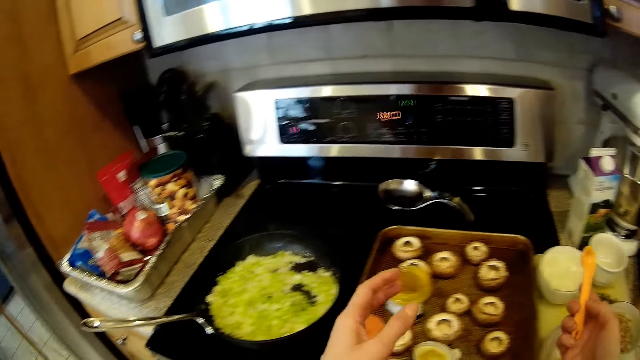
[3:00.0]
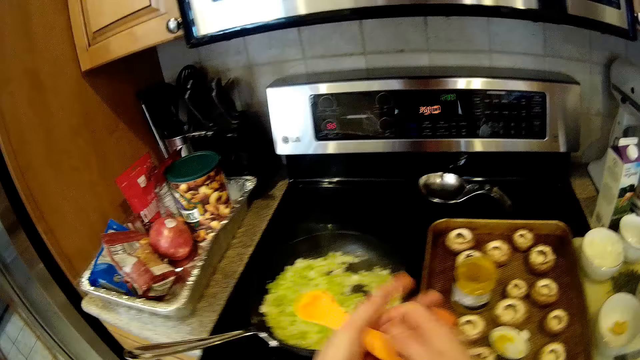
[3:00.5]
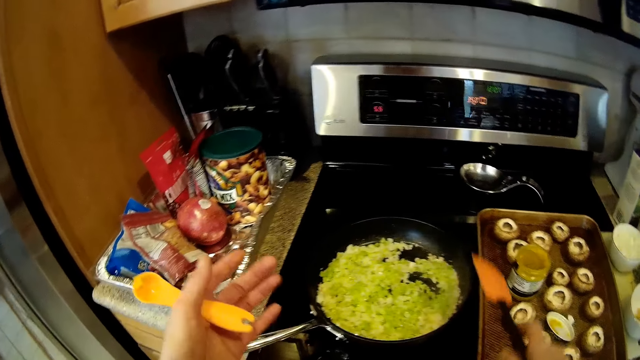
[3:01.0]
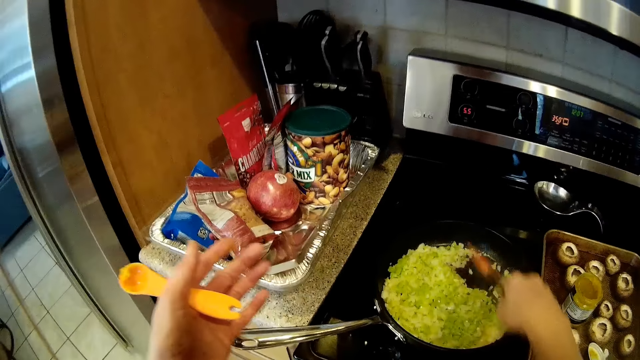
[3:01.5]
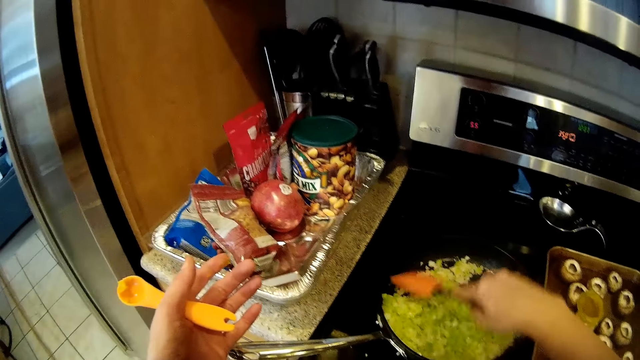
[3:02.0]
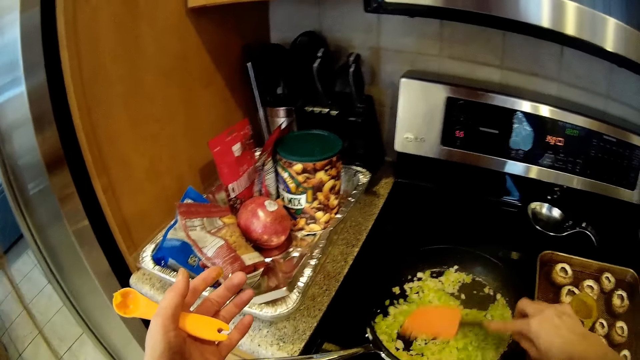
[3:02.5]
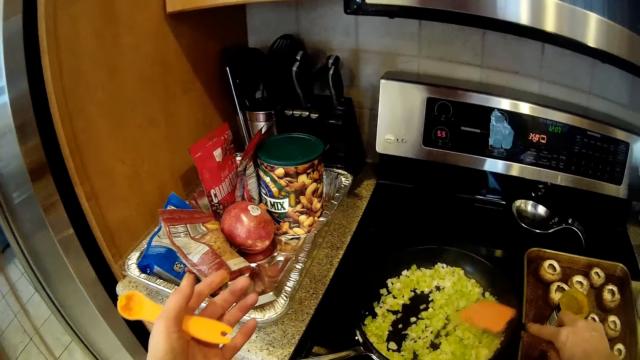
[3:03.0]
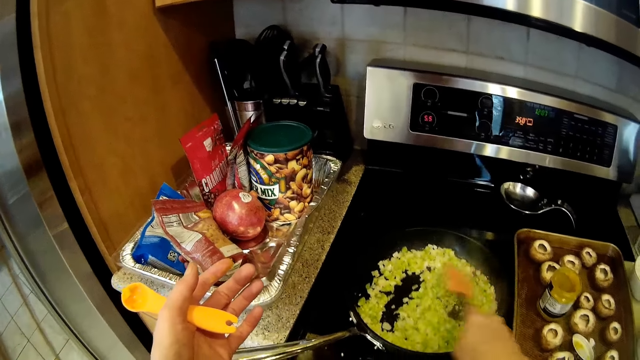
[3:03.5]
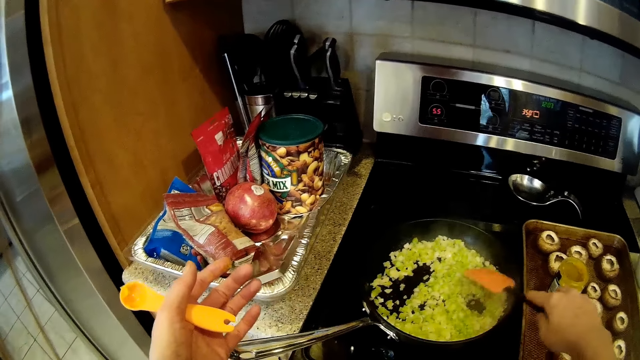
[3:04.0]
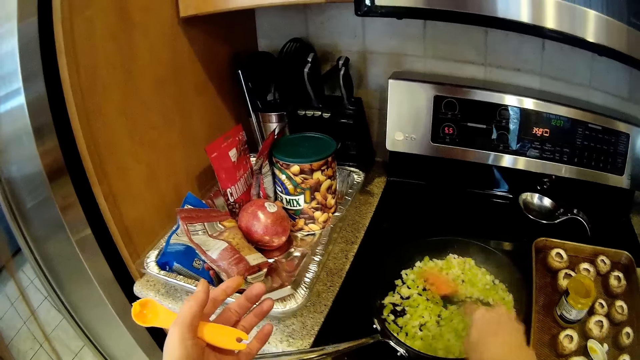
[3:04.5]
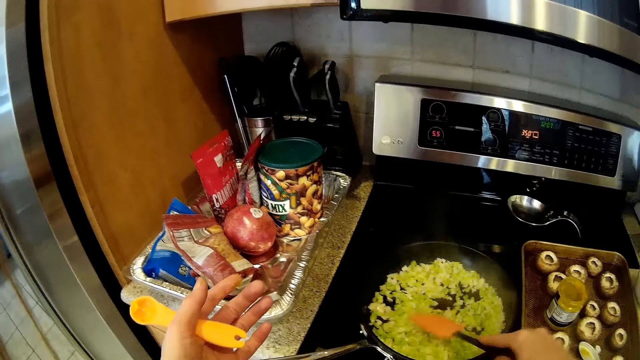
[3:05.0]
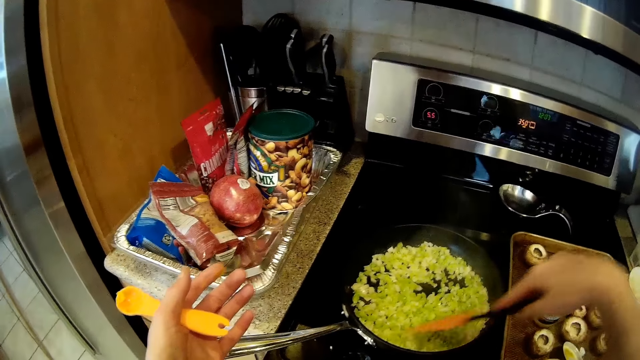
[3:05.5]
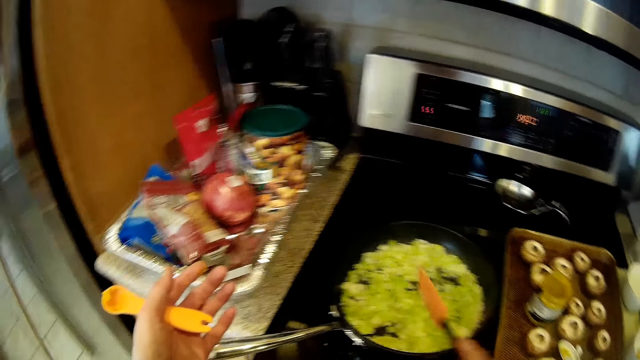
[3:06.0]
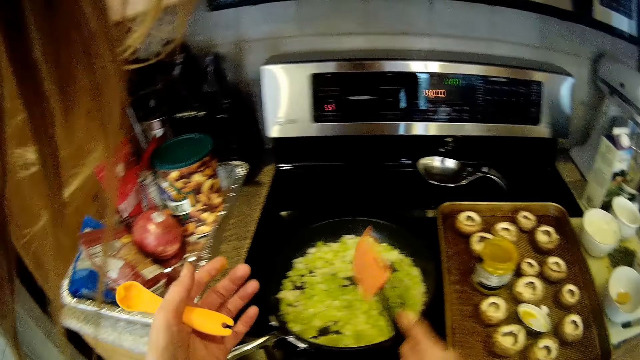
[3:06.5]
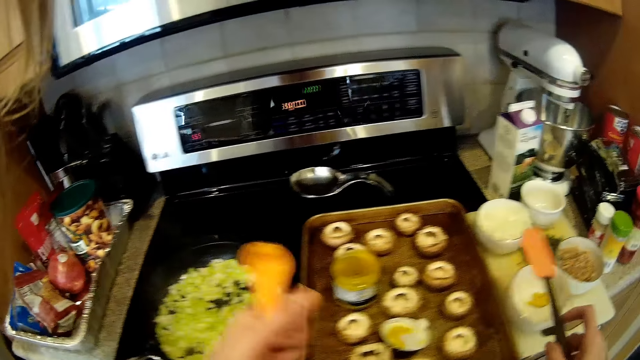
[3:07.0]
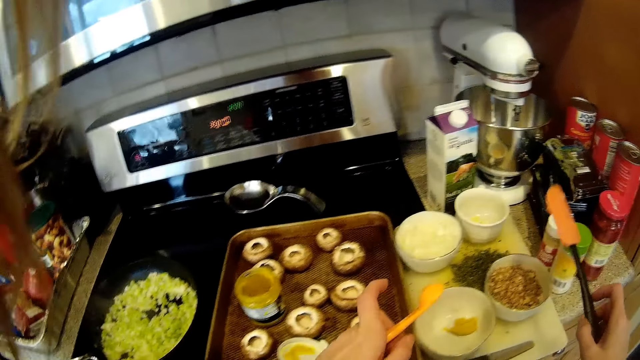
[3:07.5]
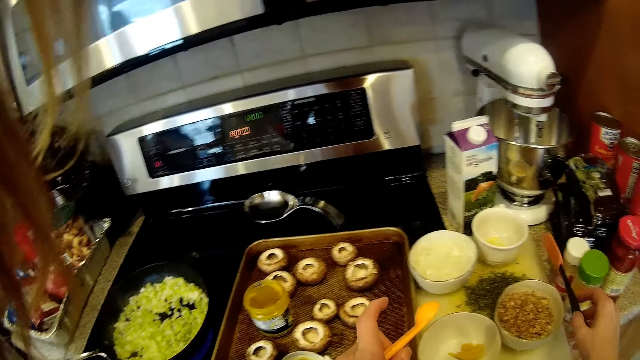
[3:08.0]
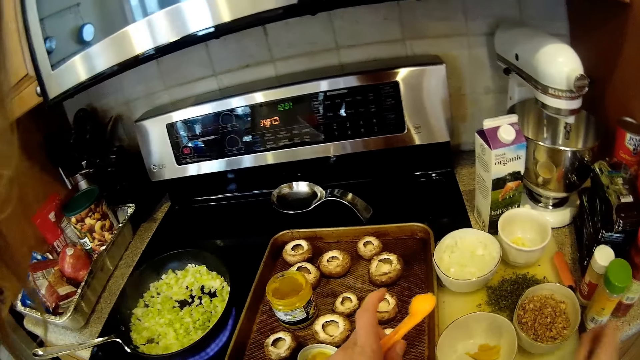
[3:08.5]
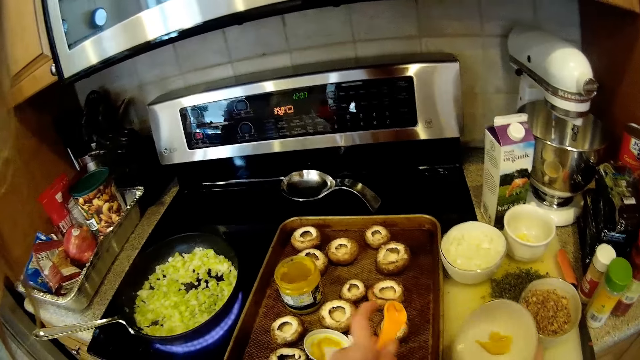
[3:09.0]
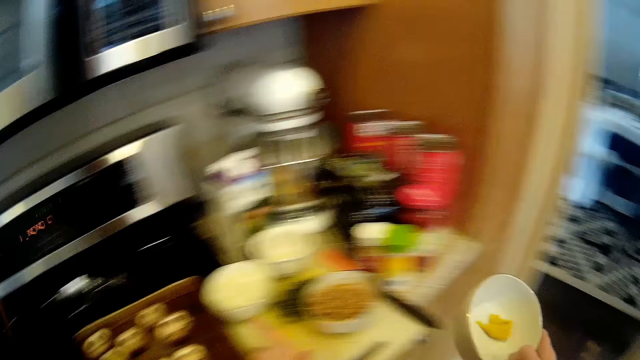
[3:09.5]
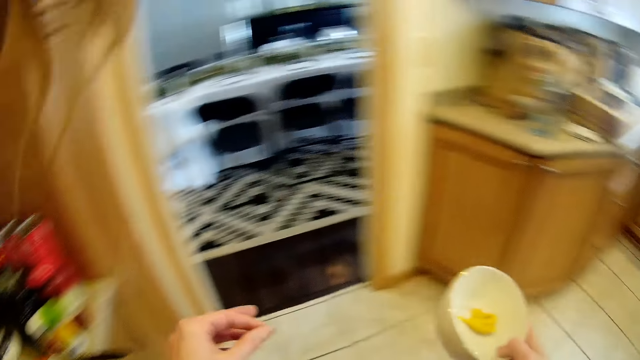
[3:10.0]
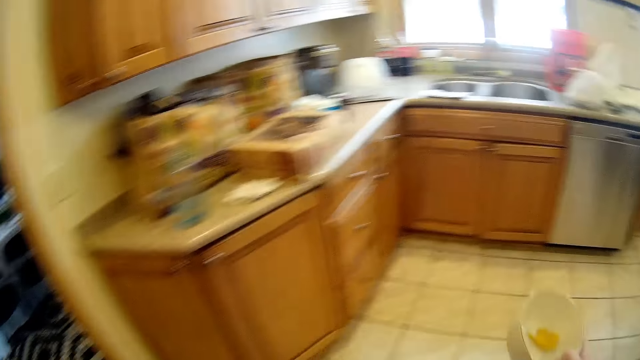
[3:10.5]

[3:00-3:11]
The camera wearer transfers the spoon from her right hand to her left hand. She picks up the spatula on a tray on the kitchen slab with her right hand. She stirs the food in the frying pan with the spatula in her right hand. She drops the spatula on the tray on the kitchen cabinet with her right hand. She carries the bowl of ingredients on the tray with her right hand and picks up the bowl.

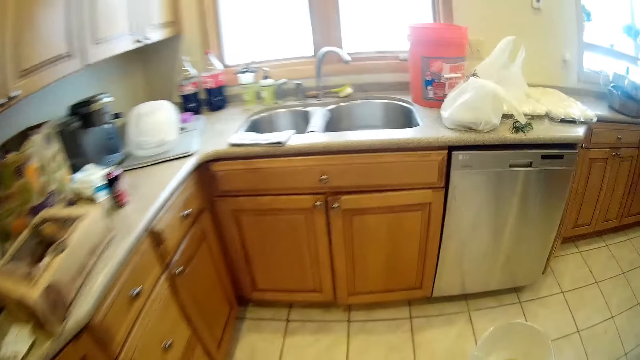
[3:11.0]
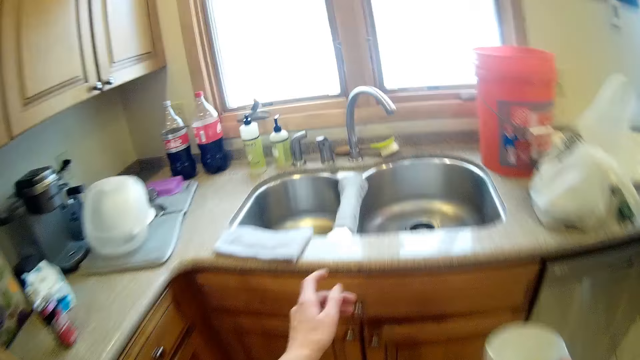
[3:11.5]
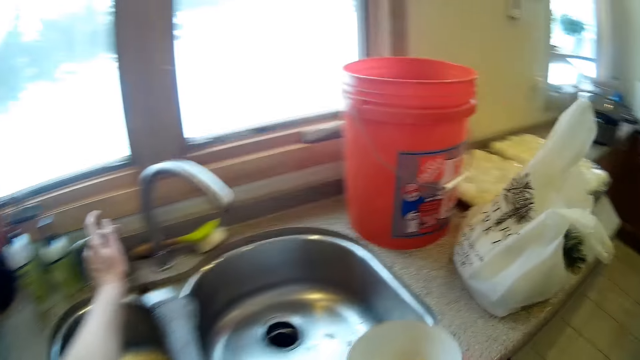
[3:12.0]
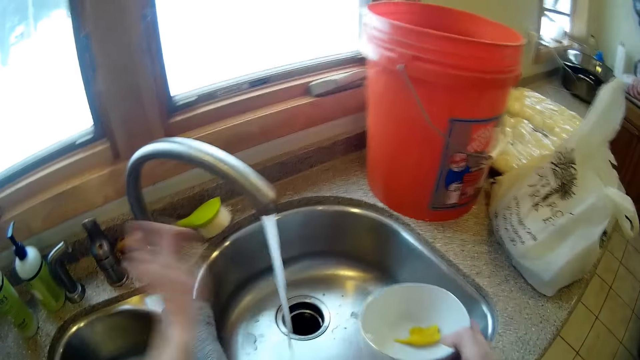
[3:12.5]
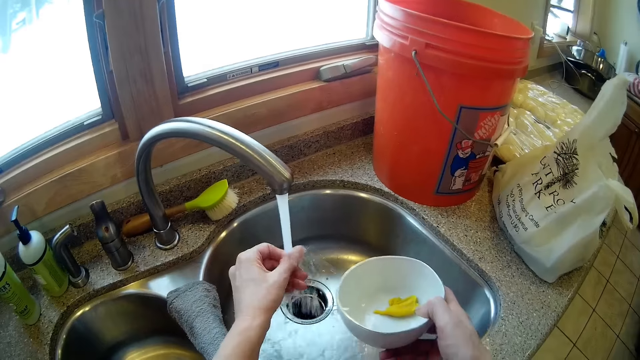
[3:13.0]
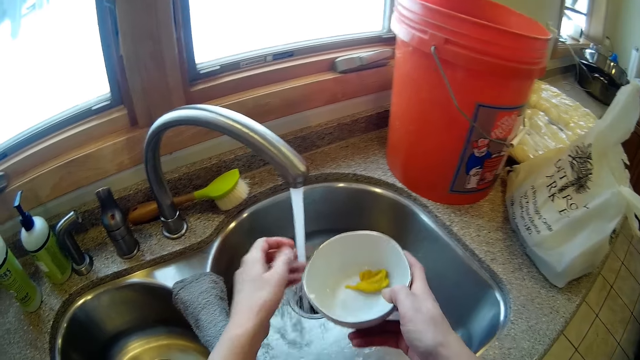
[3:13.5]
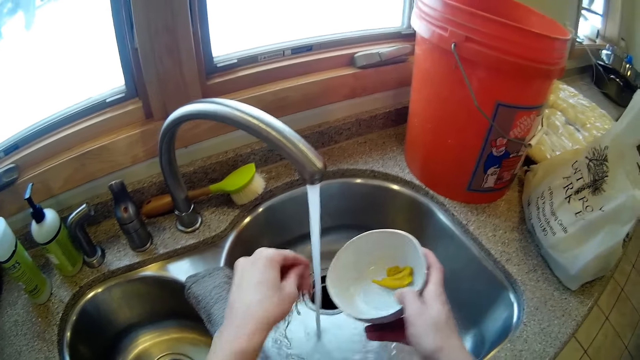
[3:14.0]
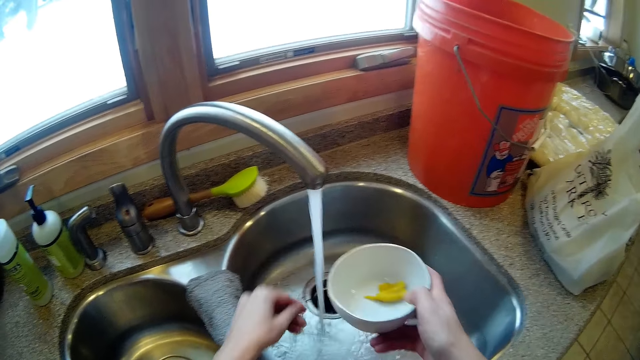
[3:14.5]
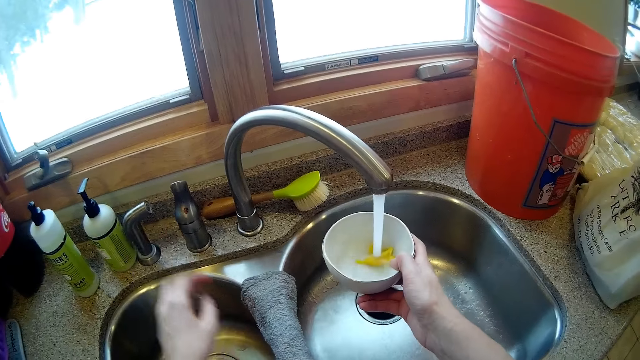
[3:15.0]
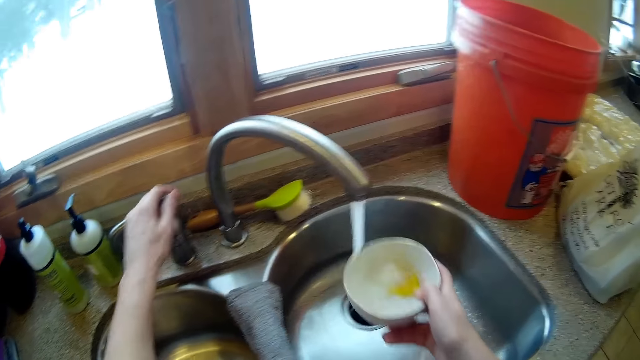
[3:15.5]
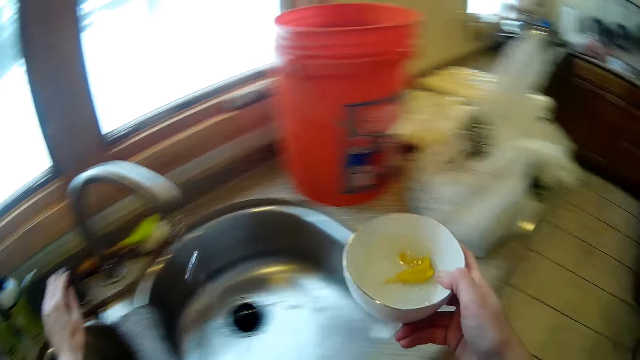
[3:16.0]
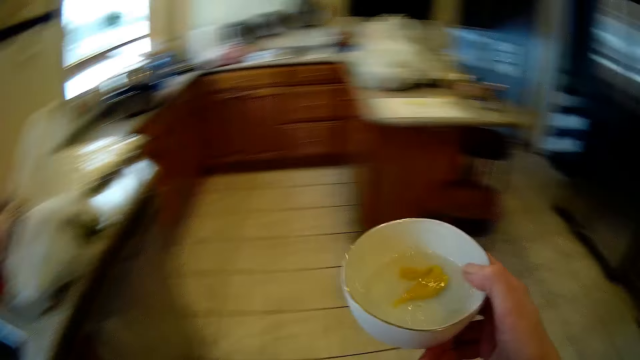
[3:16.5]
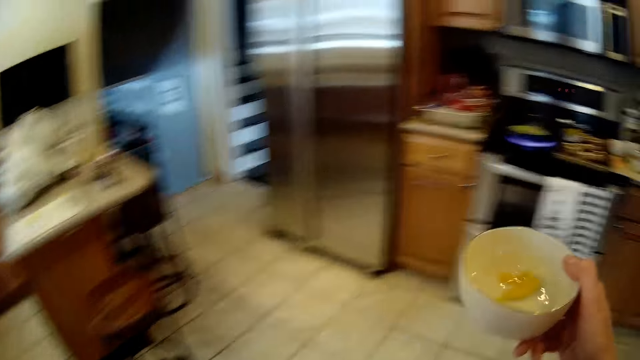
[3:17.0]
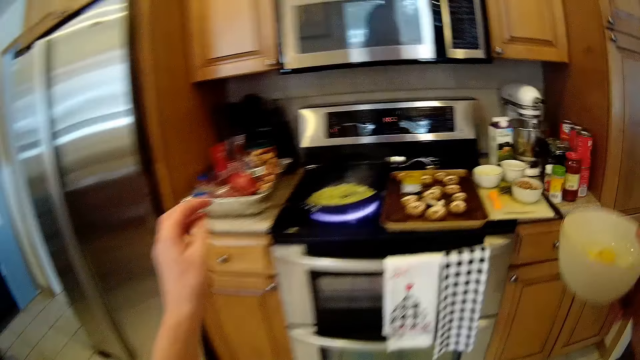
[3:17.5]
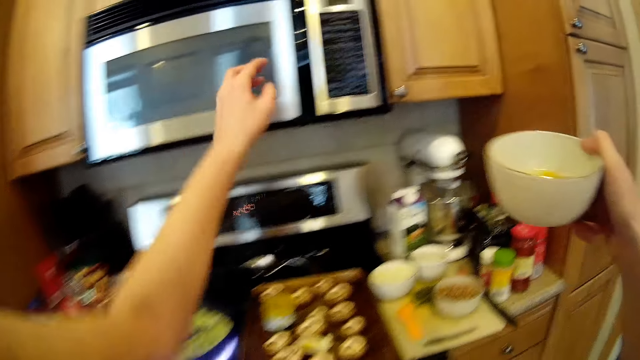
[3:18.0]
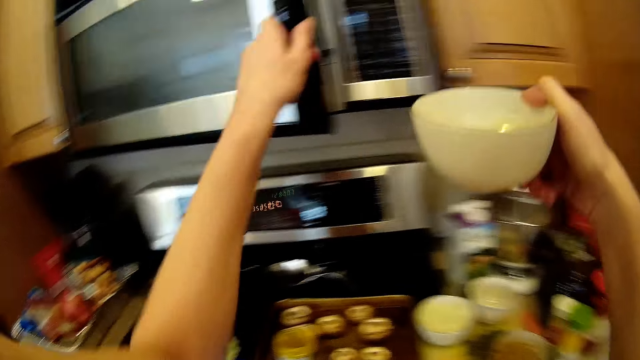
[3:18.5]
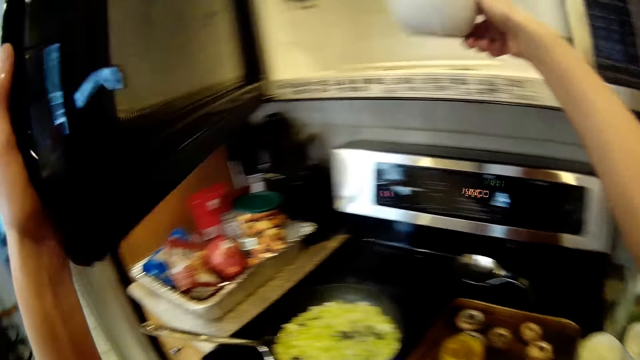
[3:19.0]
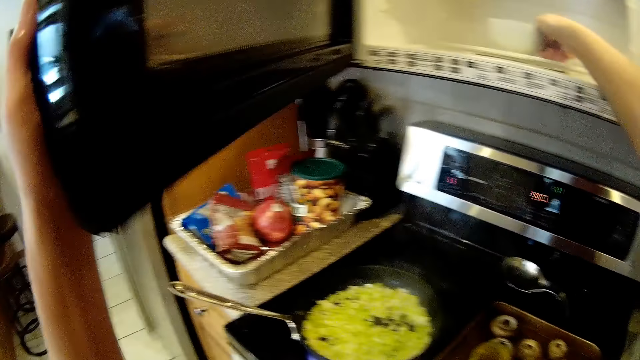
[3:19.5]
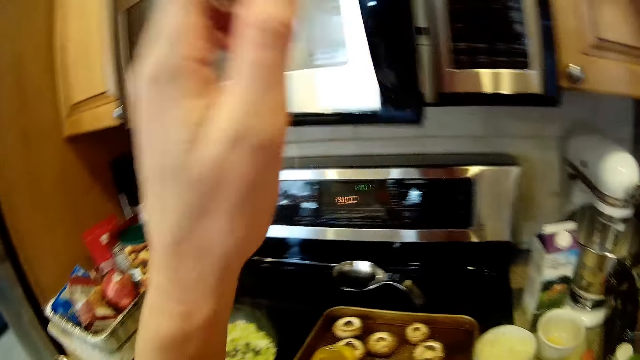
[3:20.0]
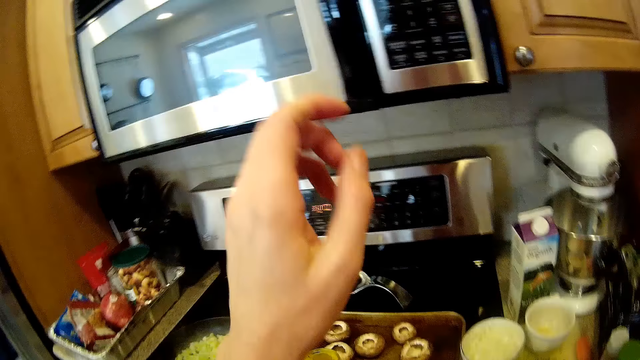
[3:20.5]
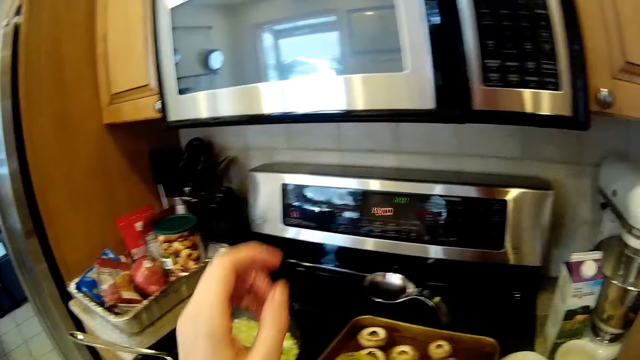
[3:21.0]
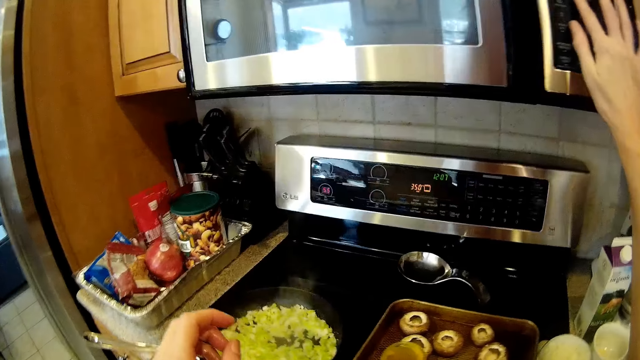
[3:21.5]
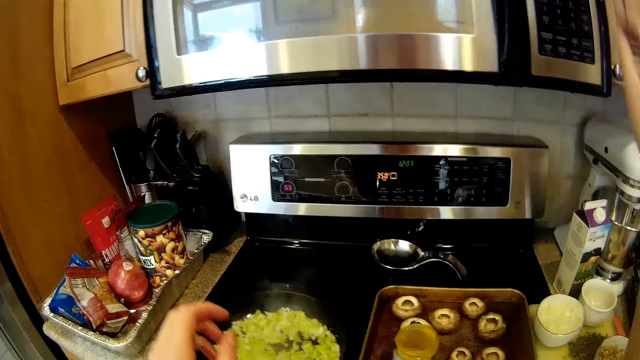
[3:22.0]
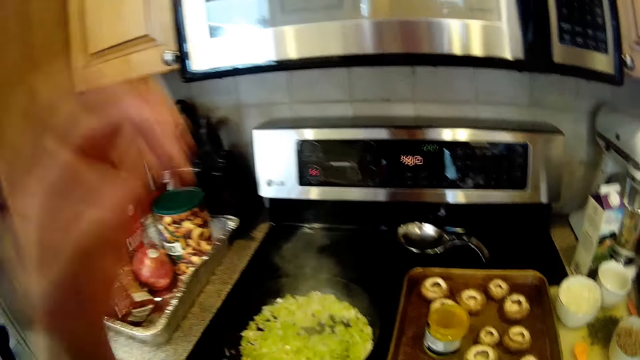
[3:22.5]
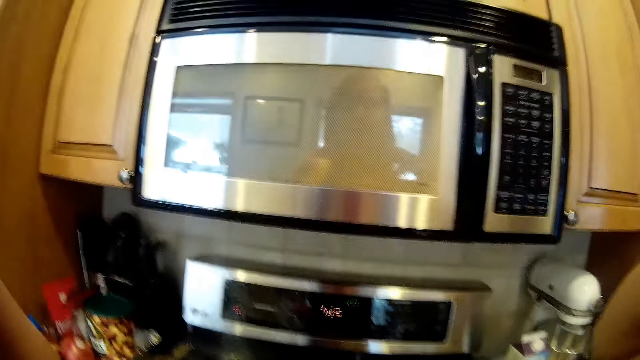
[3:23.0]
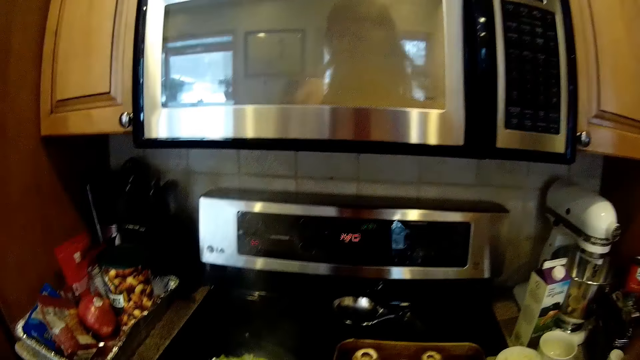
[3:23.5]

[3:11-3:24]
The camera wearer opens a tap by the kitchen sink with her left hand. She washes her left hand under the water from the tap. She places the bowl under the water from the tap with her right hand and runs water into the bowl. She turns off the tap with her left hand. She opens a microwave in the kitchen with her left hand. She places the bowl with ingredients in it in the microwave with her right hand. She closes the microwave with her right hand. She presses a button on the microwave with her right hand and sets the microwave. She touches her head with both hands.
